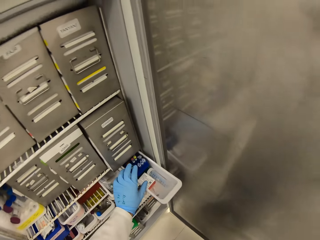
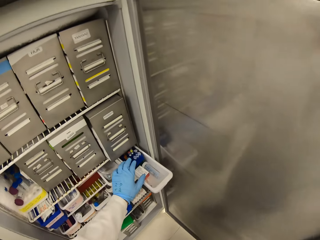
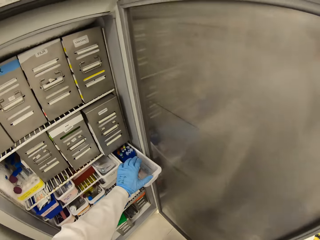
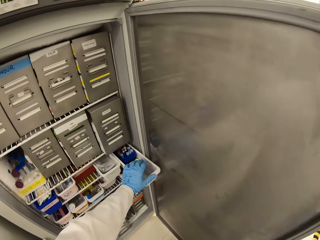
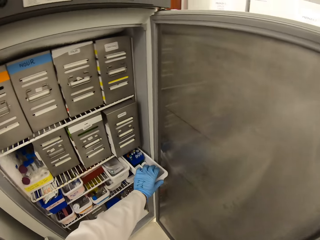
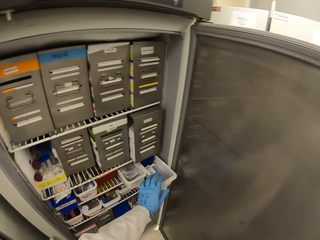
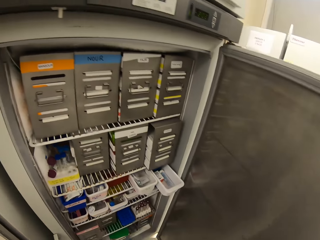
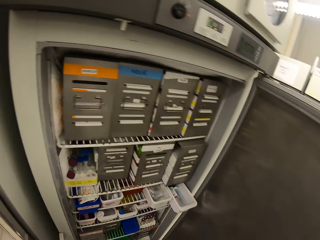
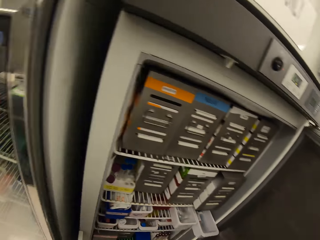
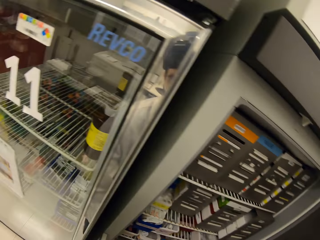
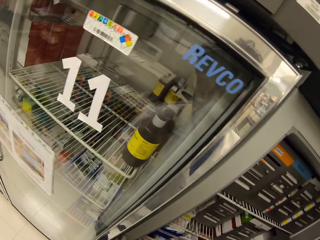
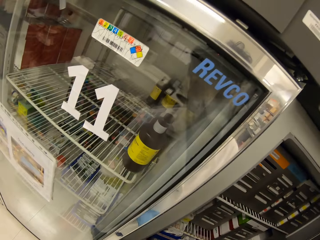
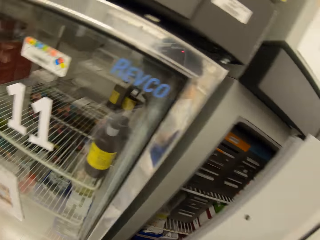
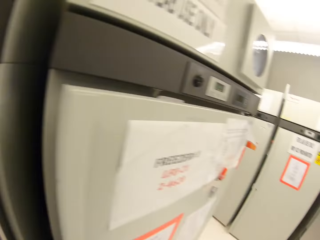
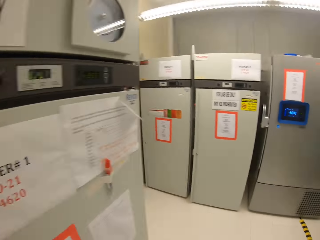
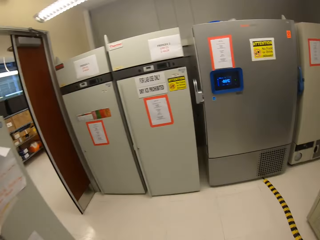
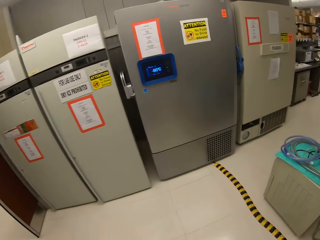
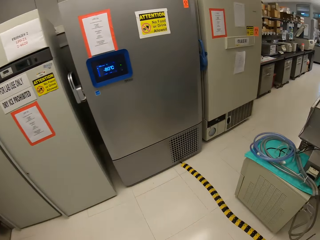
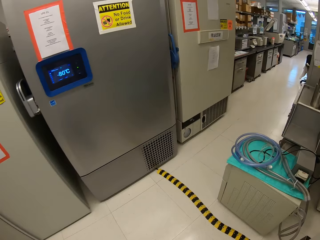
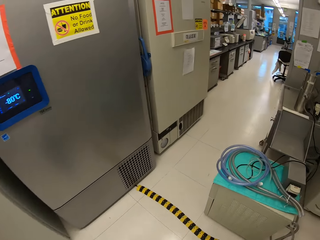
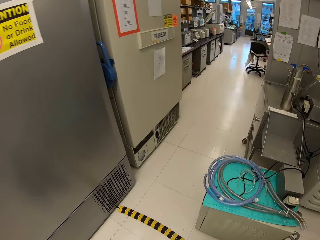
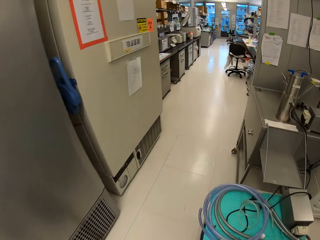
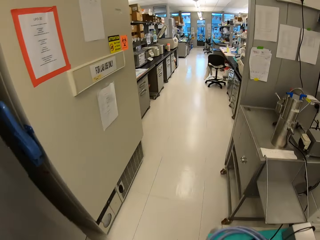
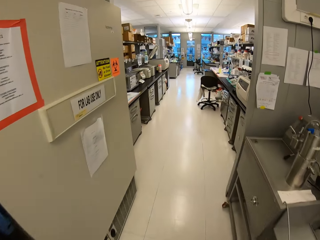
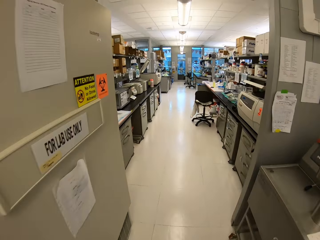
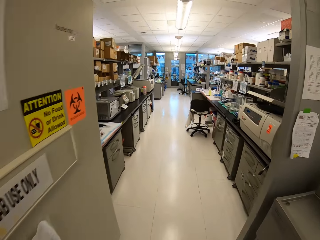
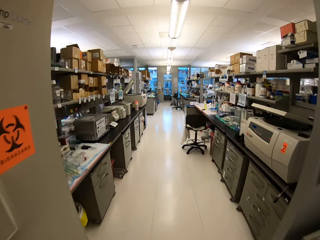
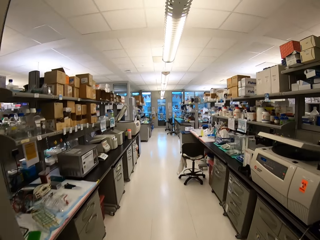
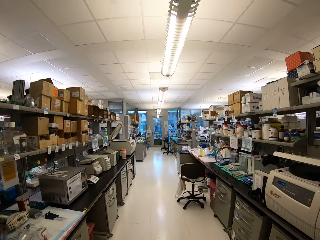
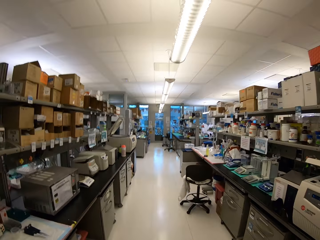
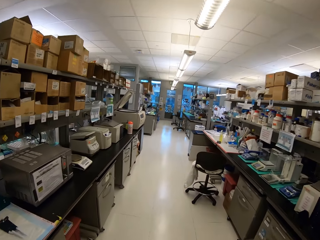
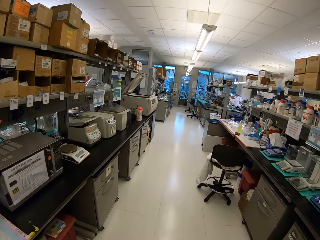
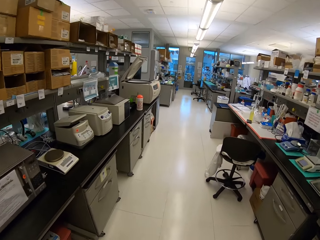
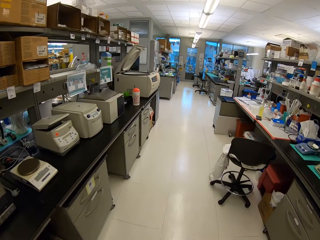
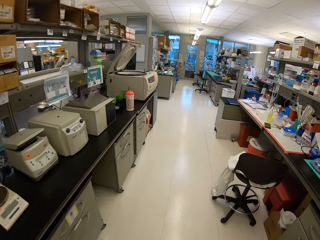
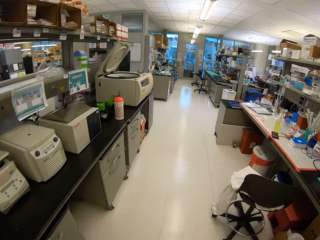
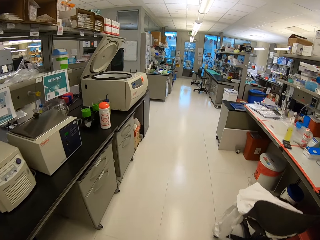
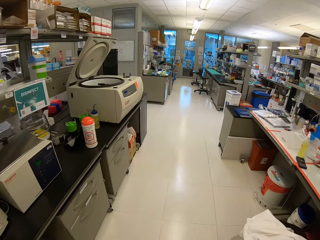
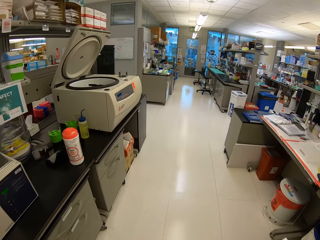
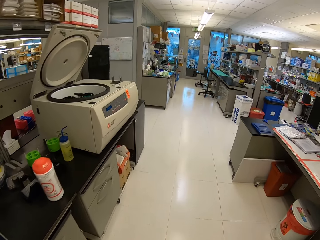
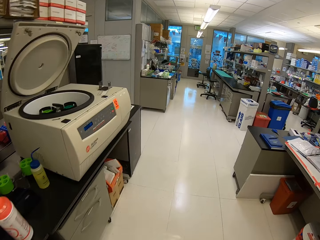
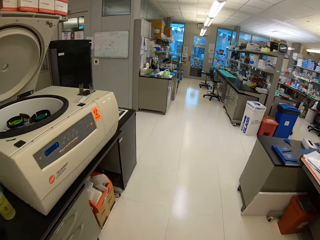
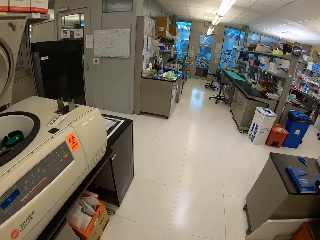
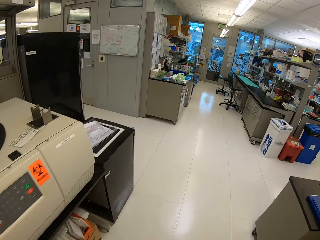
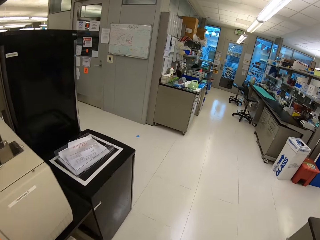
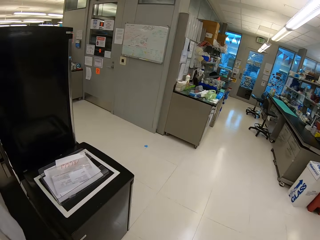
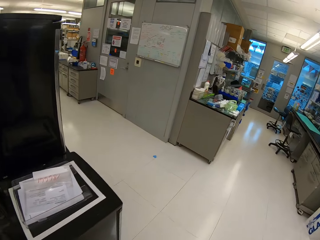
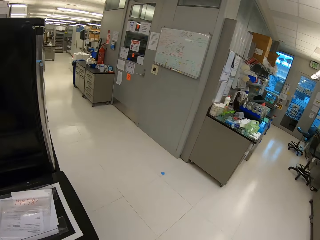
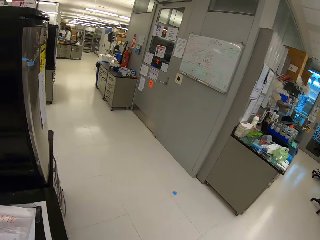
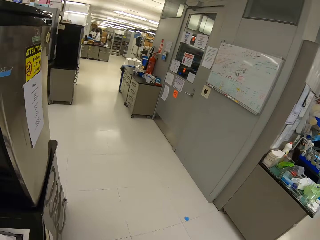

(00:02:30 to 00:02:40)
The camera wearer pushes the container in the shelf. They close the fridge door. They walk away. They walk around the room.

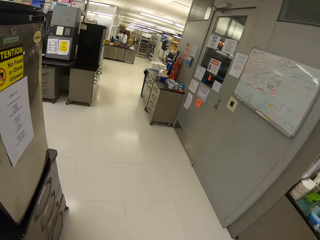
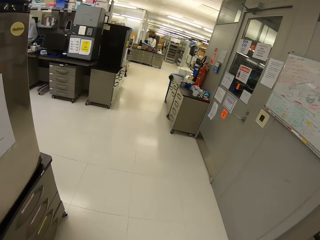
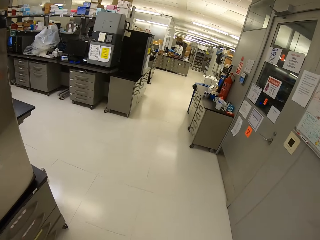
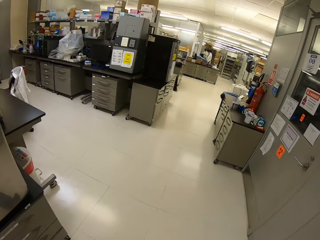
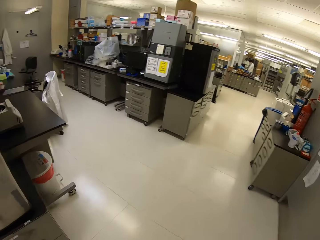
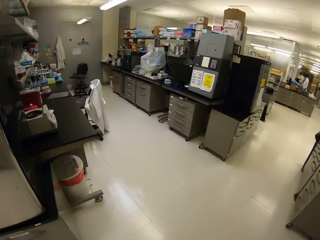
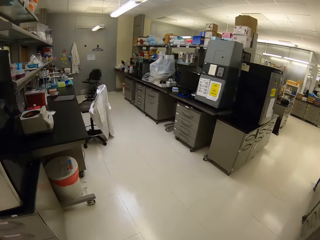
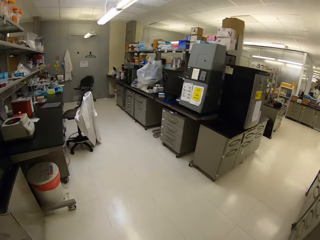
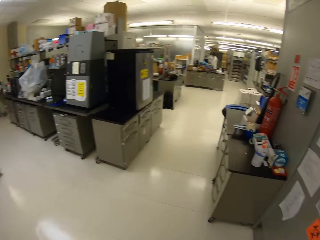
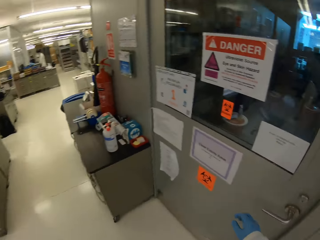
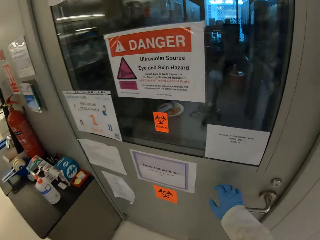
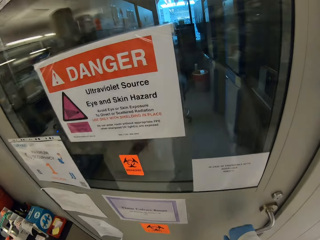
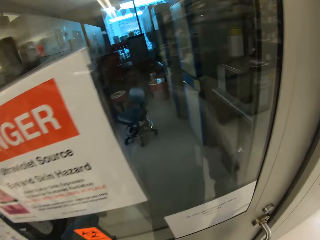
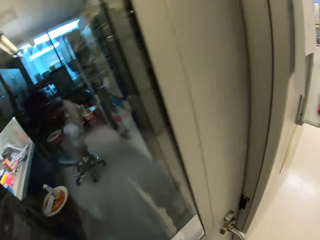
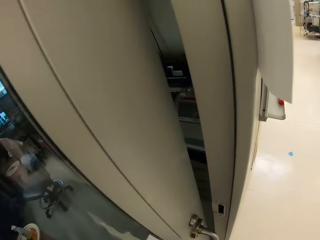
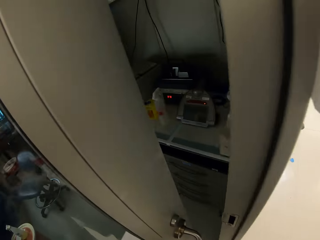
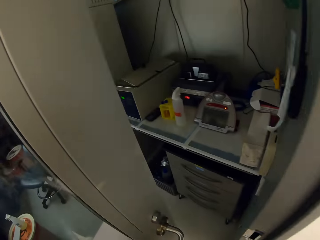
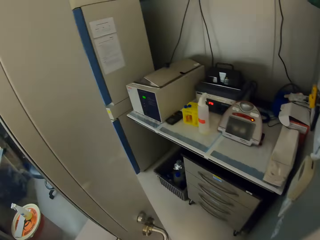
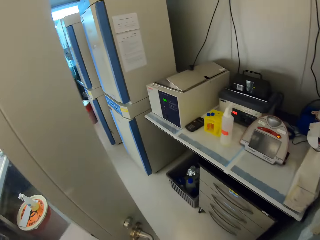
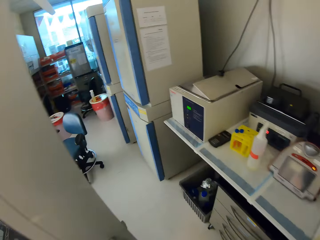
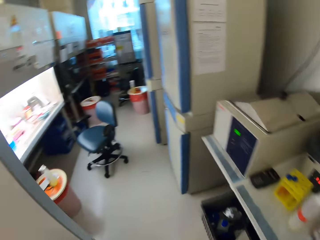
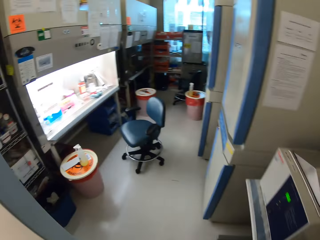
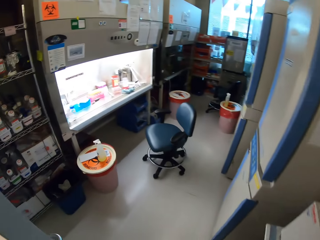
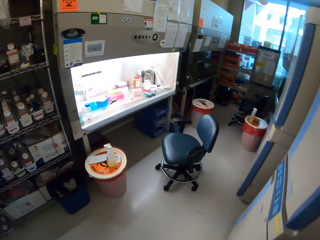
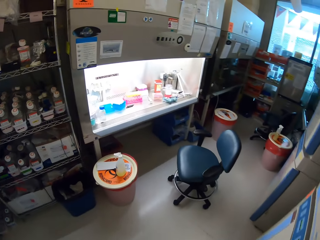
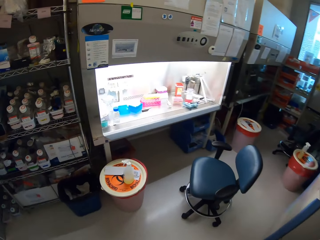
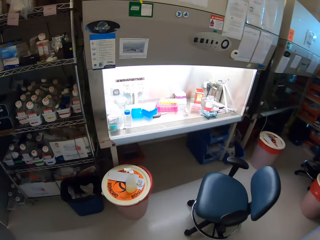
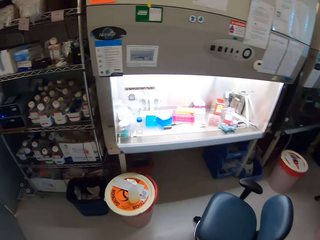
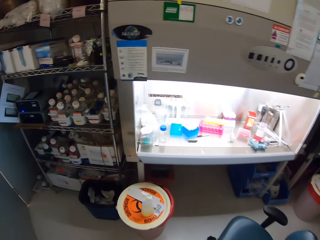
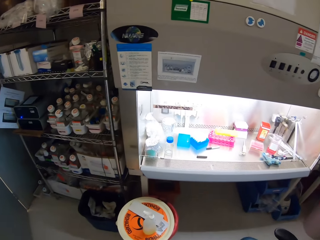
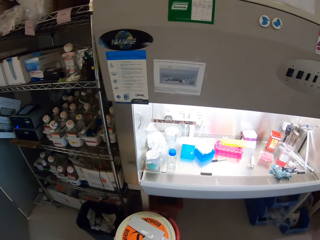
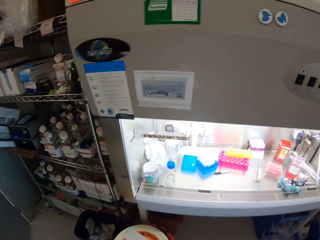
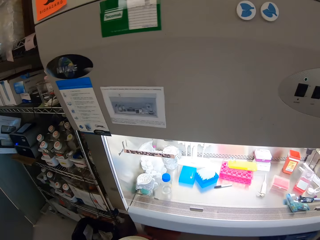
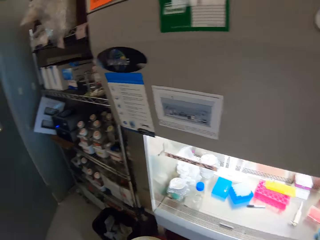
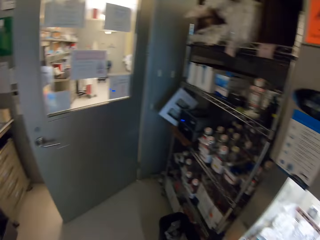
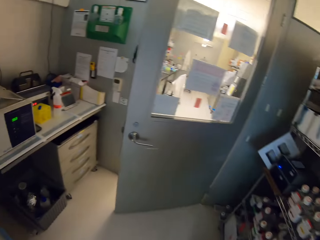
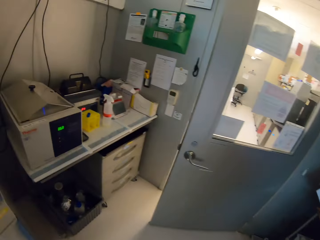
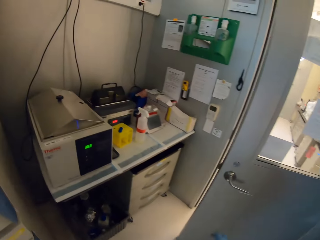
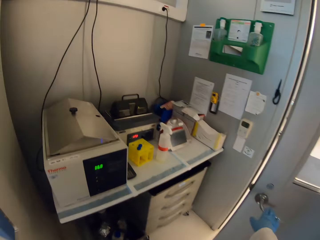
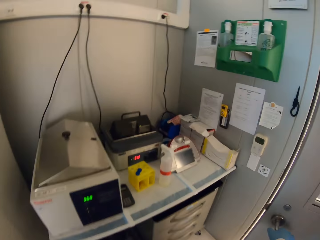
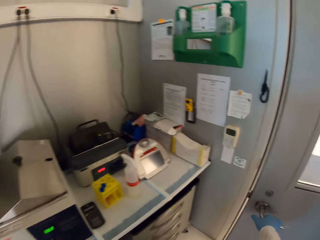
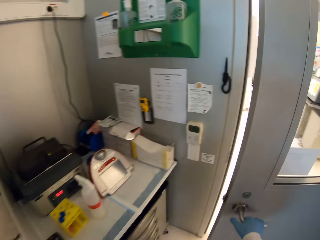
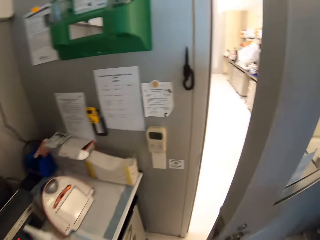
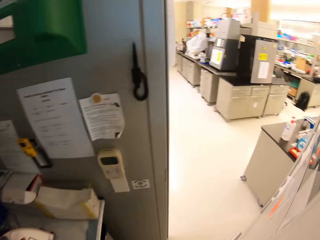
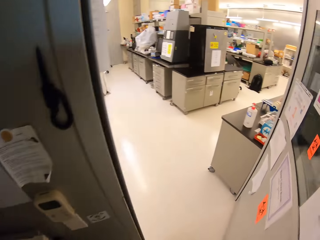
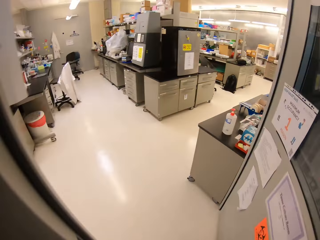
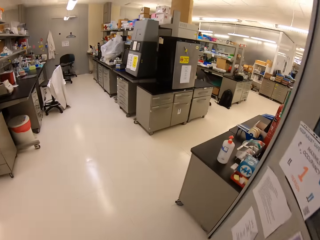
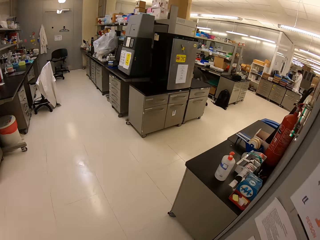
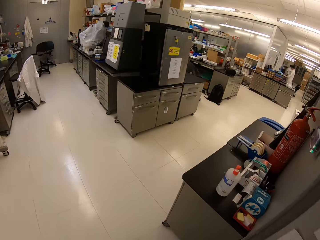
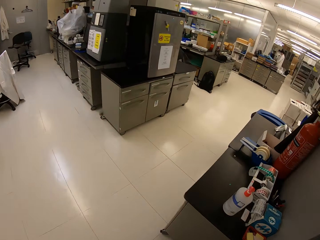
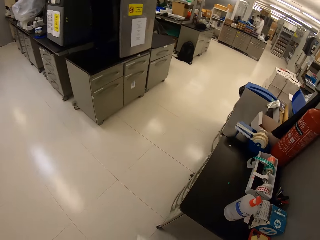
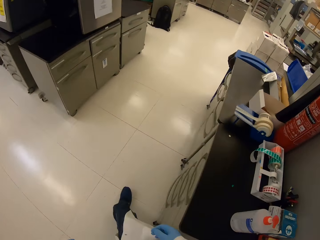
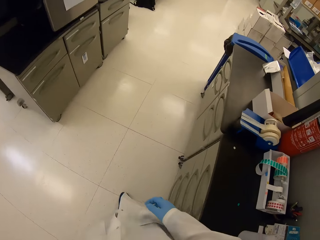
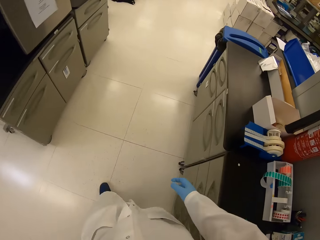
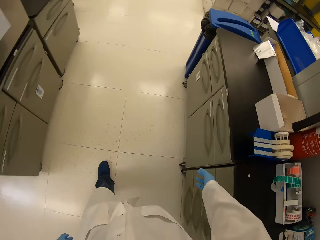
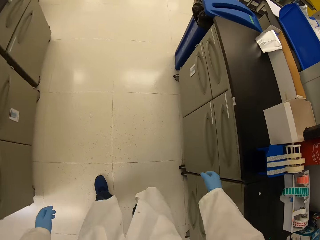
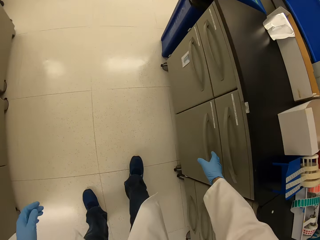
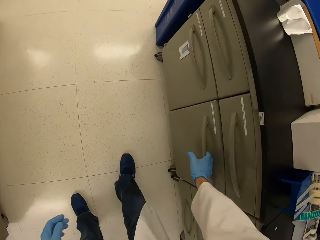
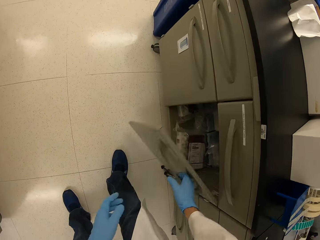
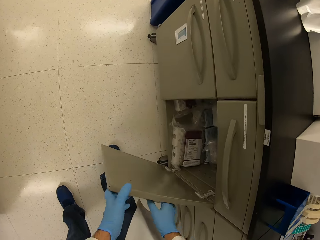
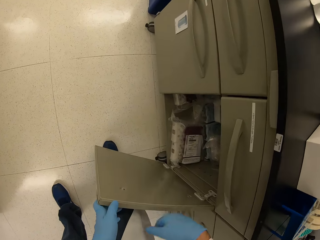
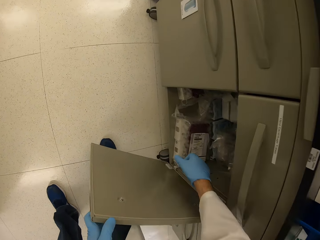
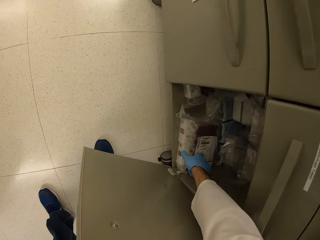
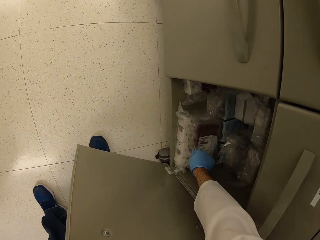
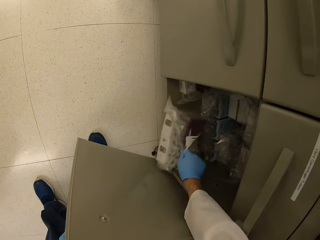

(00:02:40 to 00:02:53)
The camera wearer opens the room door. They walk out. They open the door. They open the drawer. They open the door.
